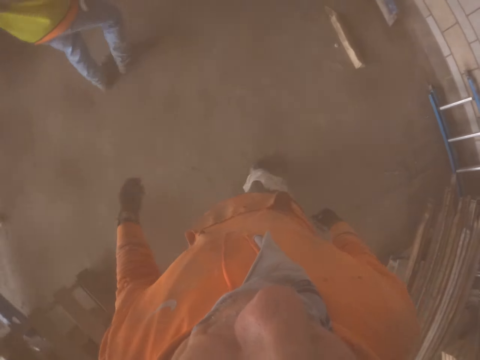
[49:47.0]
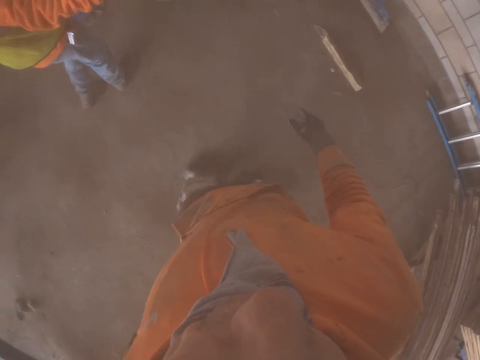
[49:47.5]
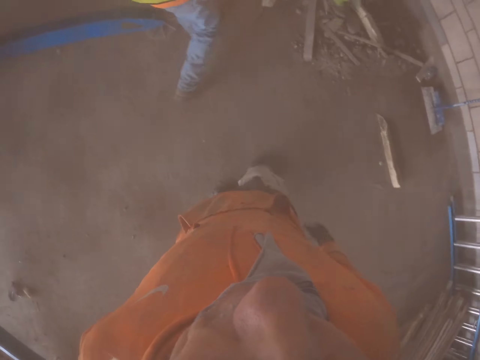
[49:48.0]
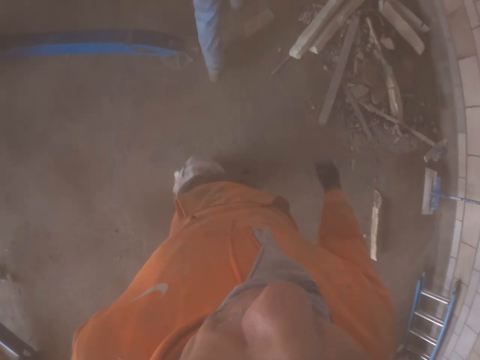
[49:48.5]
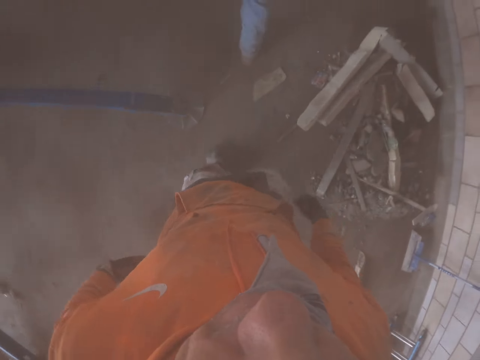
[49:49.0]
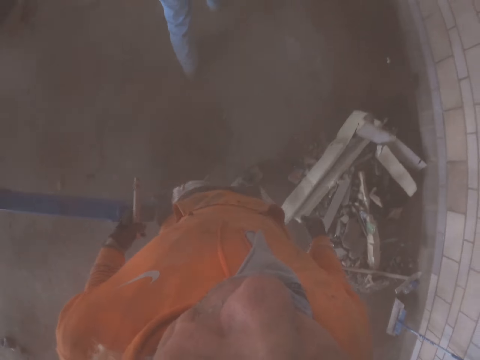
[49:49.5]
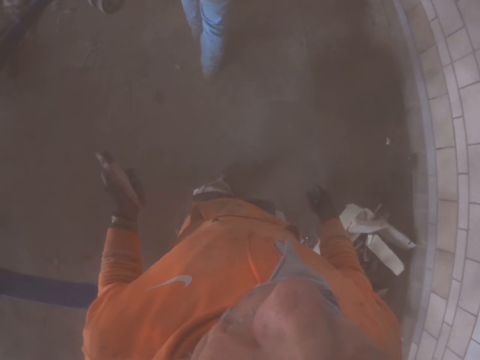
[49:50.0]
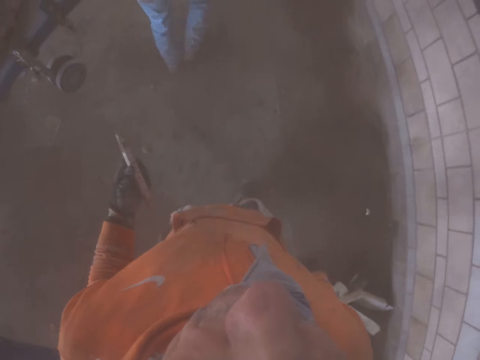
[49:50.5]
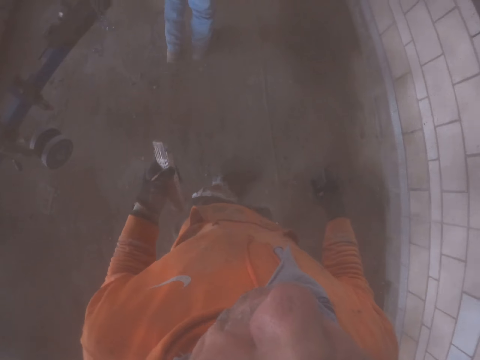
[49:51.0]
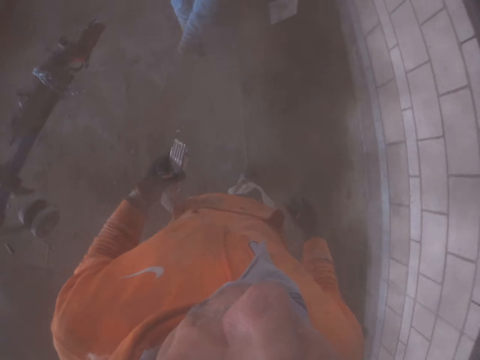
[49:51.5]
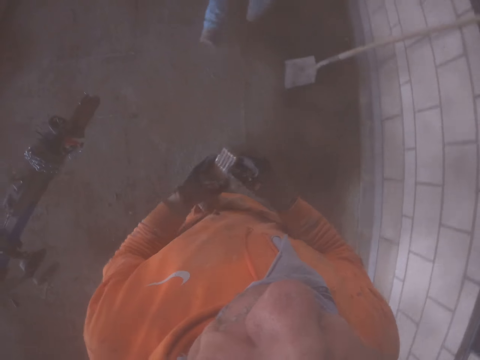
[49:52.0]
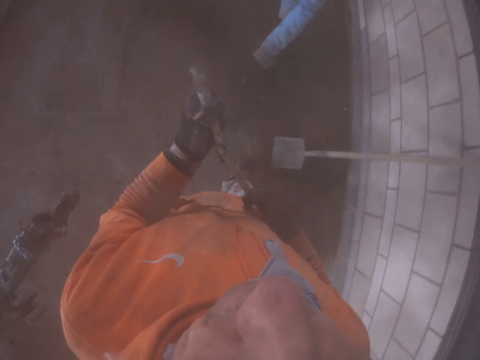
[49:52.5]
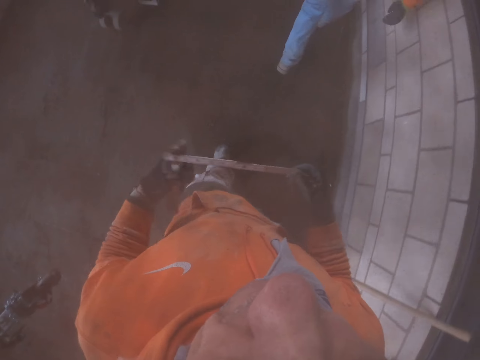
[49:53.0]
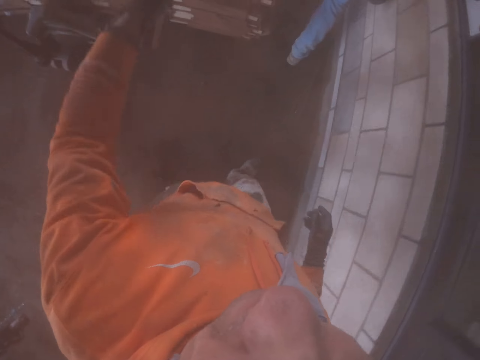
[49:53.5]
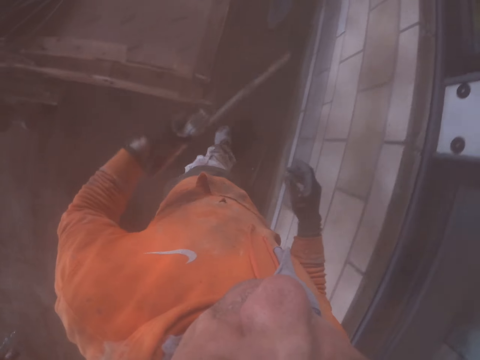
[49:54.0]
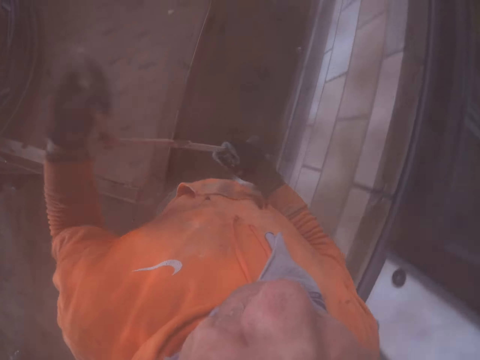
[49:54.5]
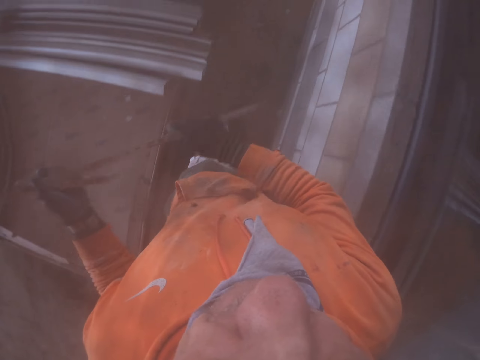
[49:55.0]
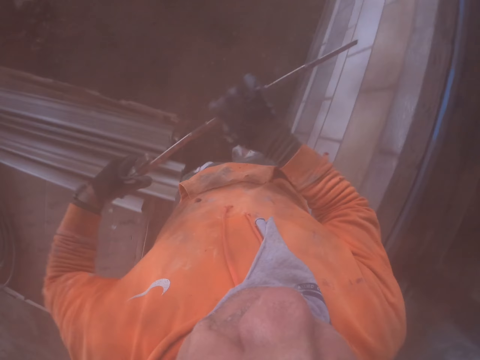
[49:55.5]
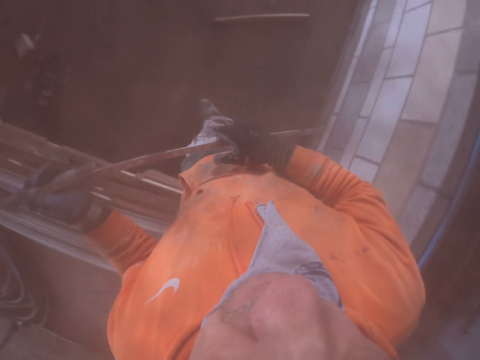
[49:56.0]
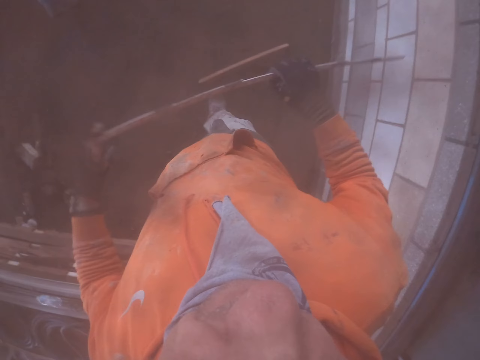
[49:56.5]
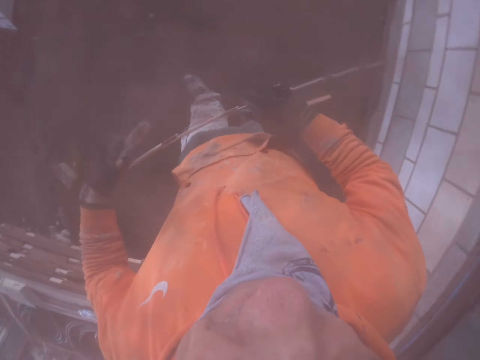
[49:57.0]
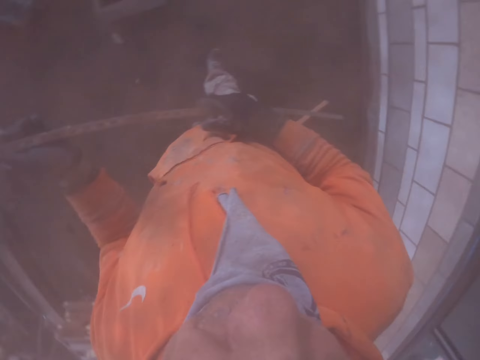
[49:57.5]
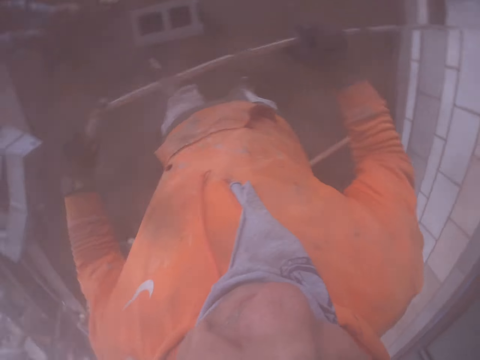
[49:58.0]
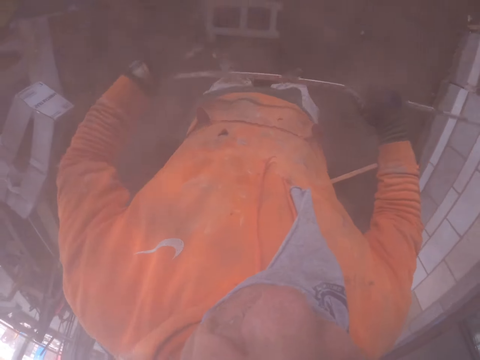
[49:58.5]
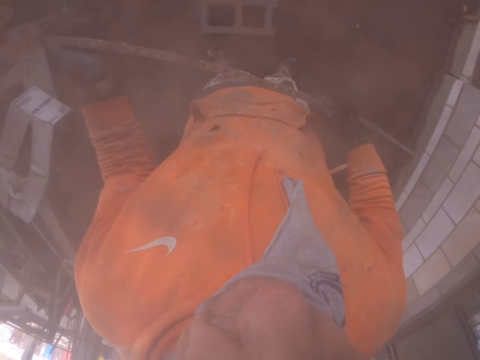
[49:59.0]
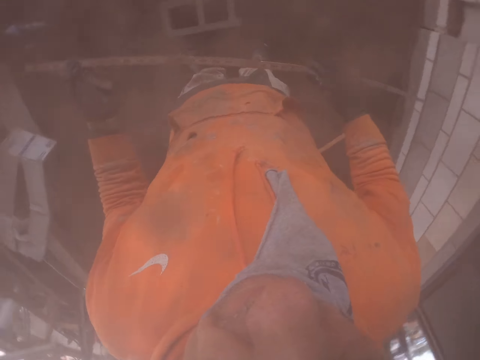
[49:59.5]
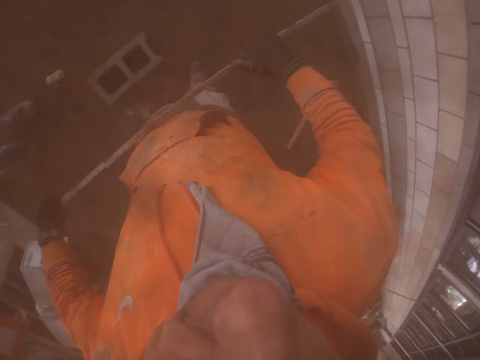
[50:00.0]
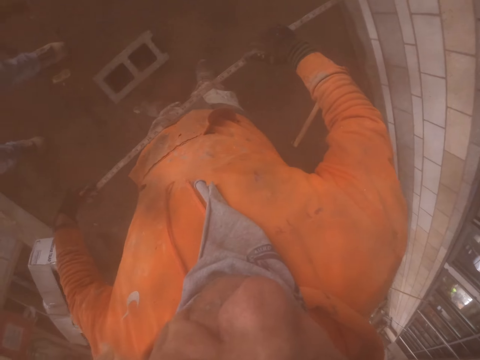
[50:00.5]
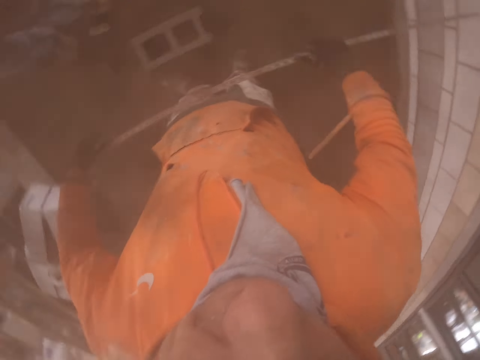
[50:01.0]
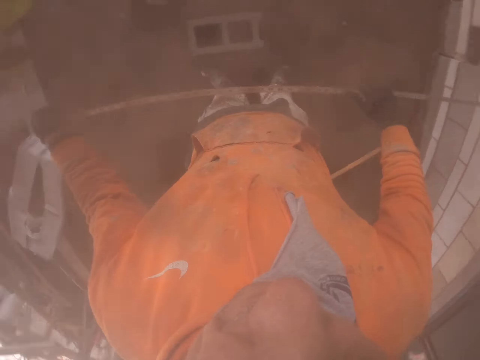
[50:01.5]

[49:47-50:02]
The camera wearer removes a tape measure from his pocket. He stretches out the tape measure. He touches the metal string.

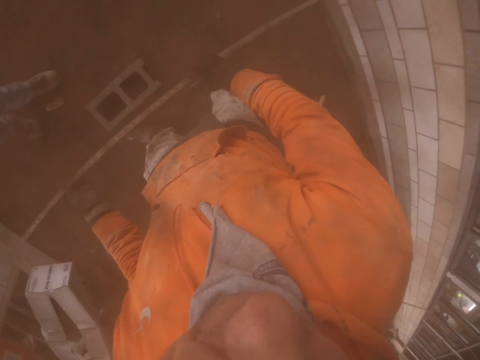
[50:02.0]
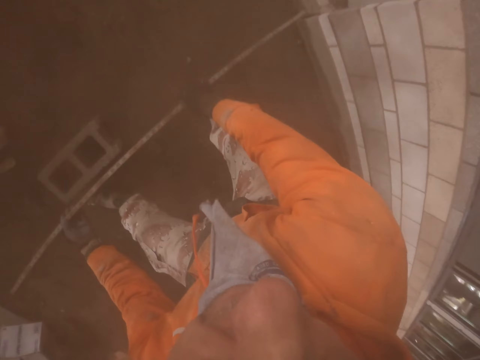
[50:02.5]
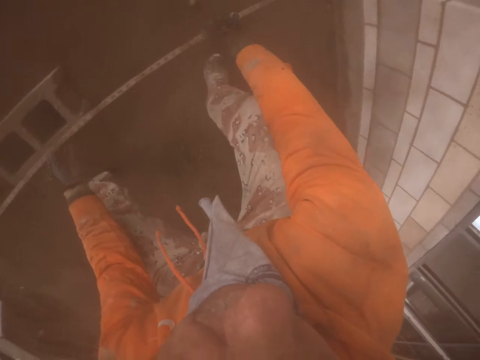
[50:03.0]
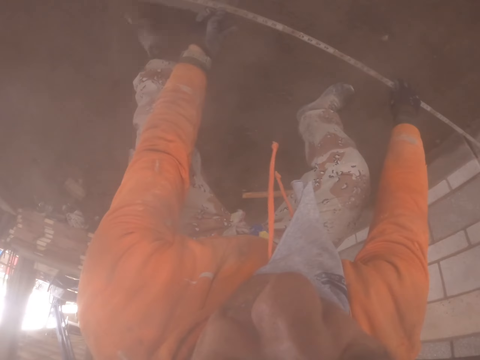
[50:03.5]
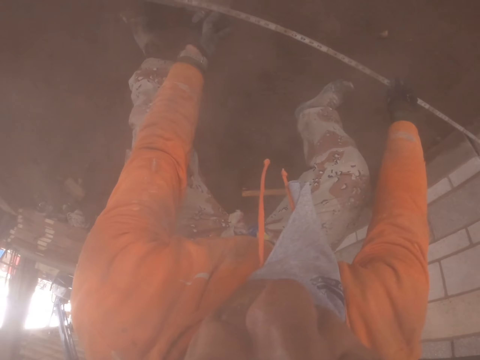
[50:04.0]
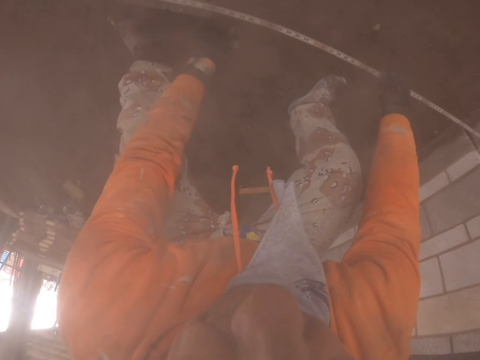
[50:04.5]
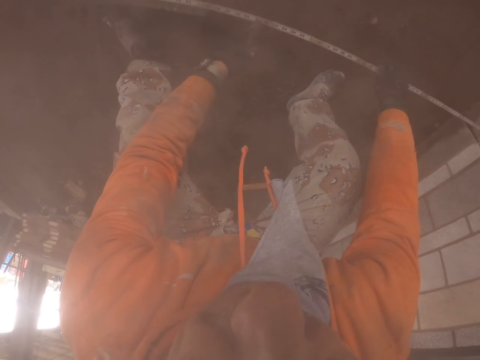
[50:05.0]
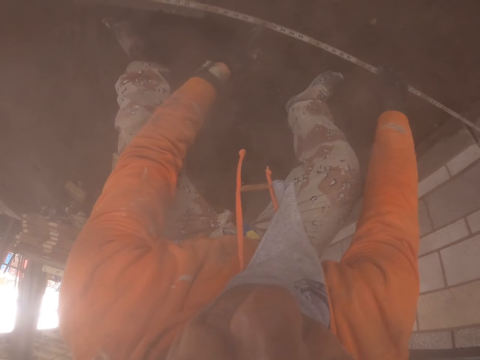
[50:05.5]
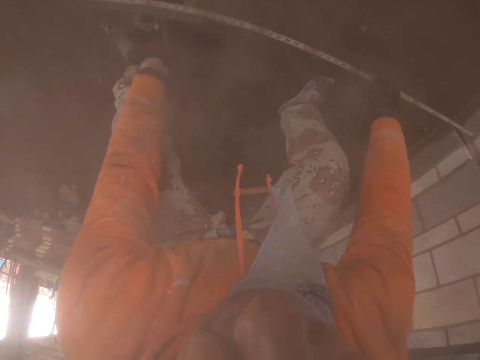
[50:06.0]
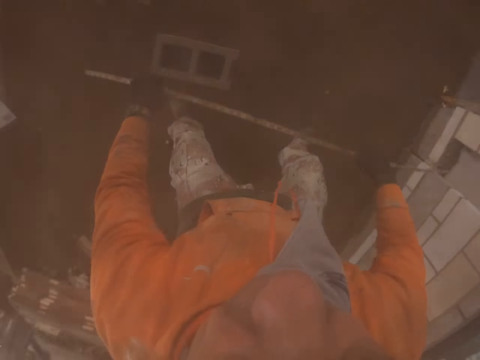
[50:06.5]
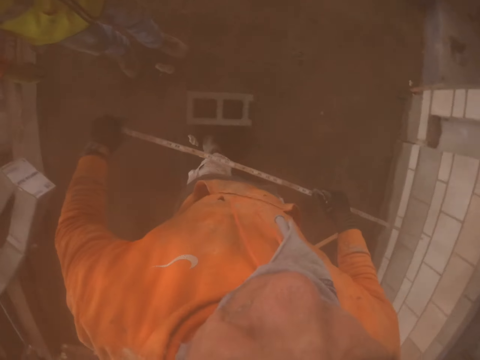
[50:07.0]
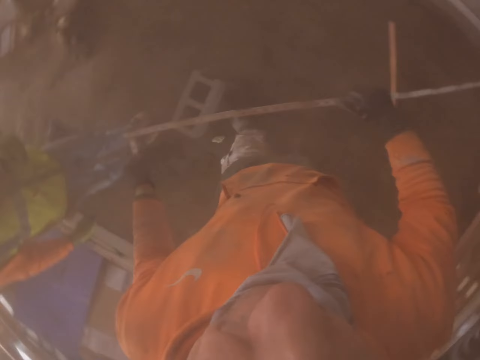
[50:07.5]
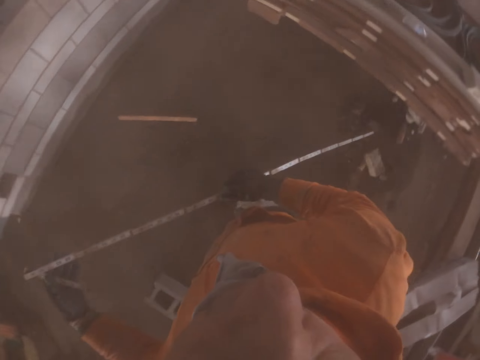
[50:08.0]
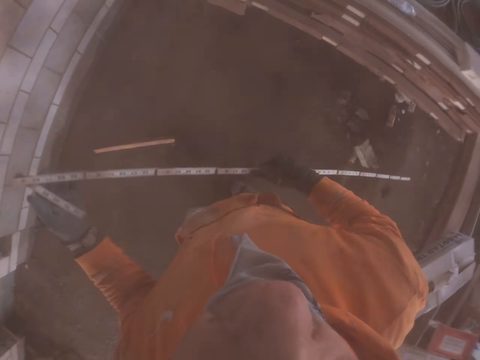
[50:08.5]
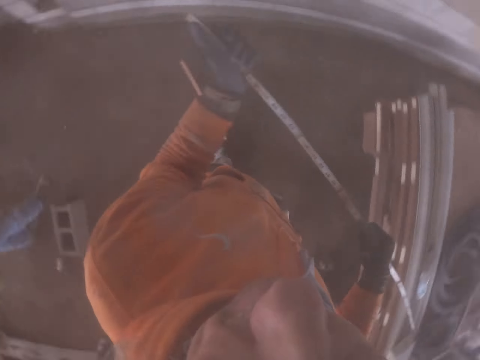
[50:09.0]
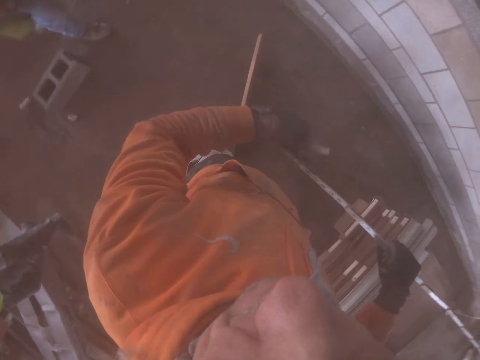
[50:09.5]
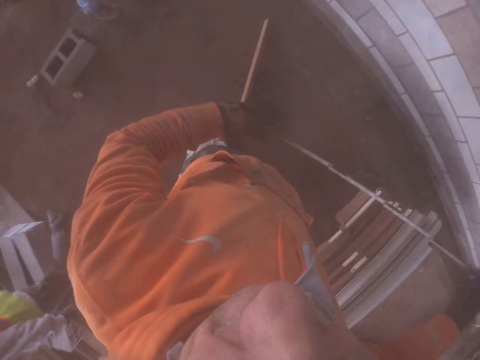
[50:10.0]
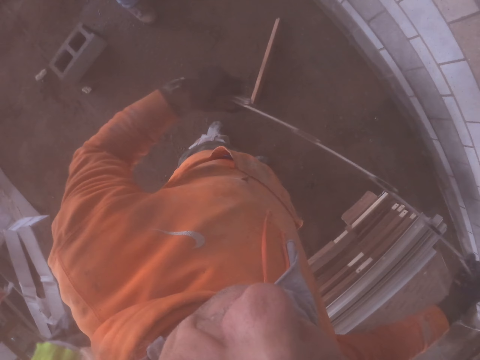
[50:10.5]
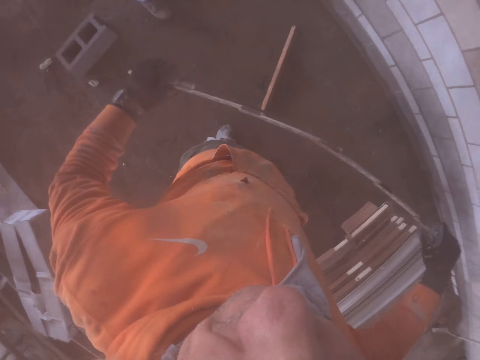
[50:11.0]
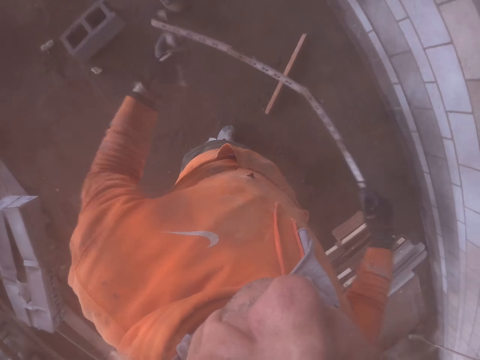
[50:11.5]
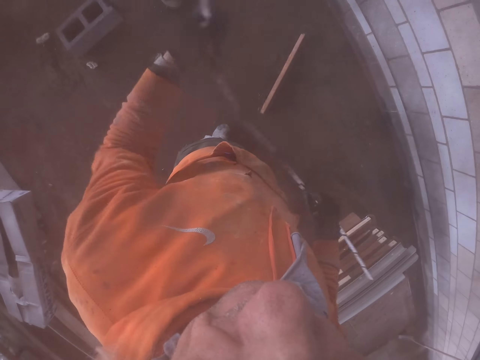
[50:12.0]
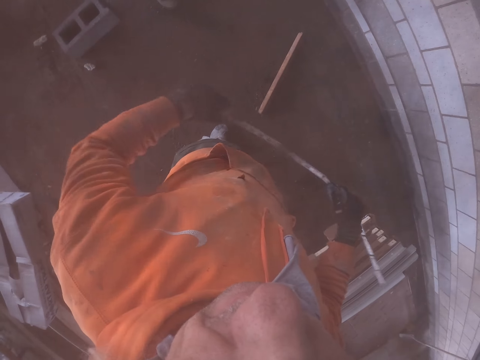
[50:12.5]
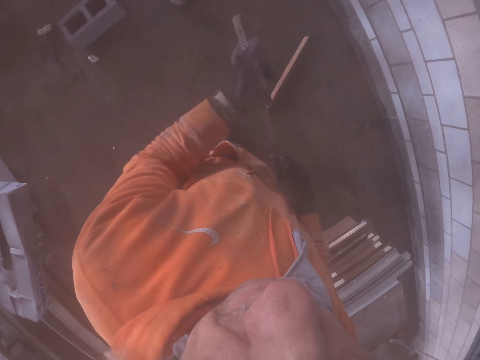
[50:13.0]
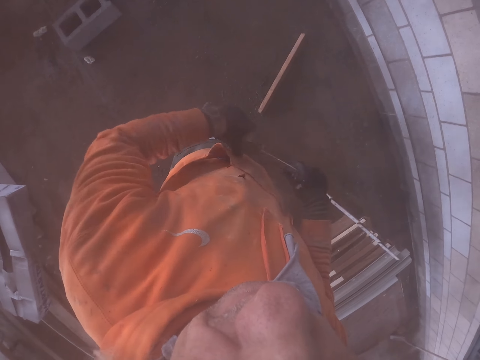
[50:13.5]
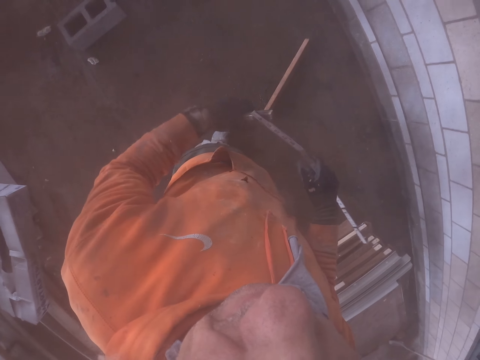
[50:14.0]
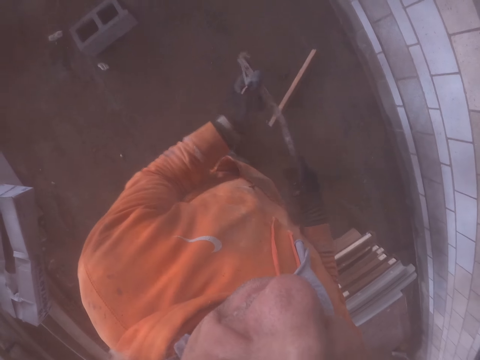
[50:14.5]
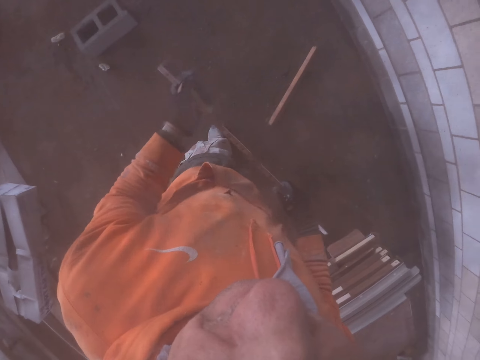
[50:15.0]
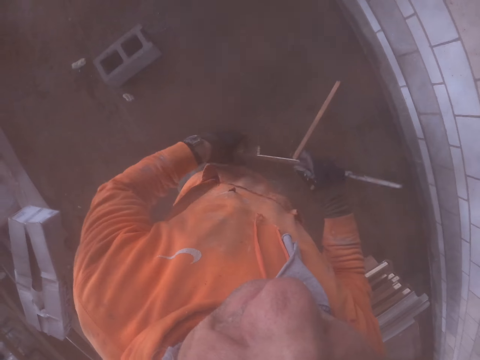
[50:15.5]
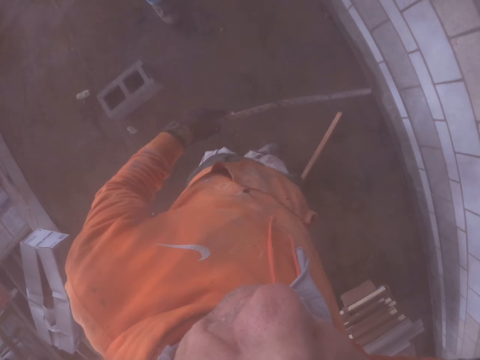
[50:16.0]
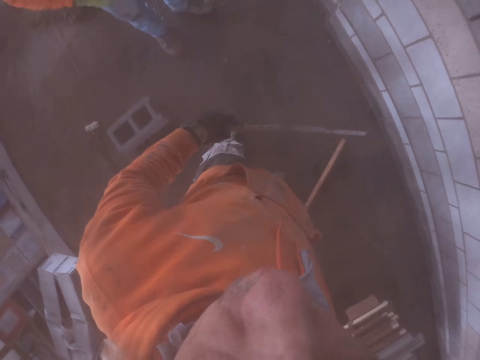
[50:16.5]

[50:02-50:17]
The camera wearer folds the metal string.
